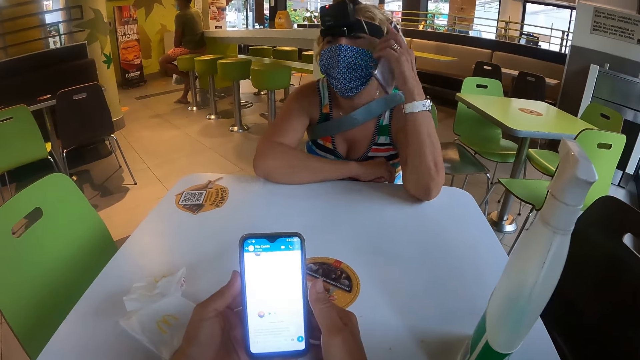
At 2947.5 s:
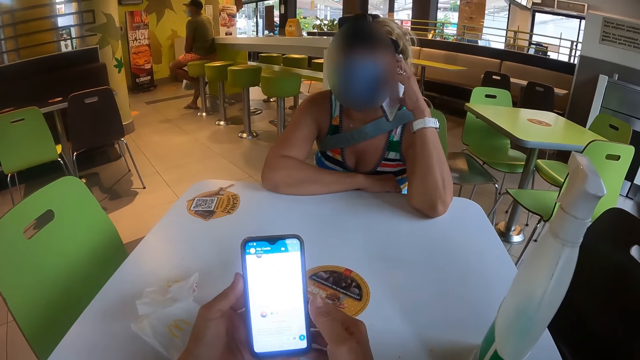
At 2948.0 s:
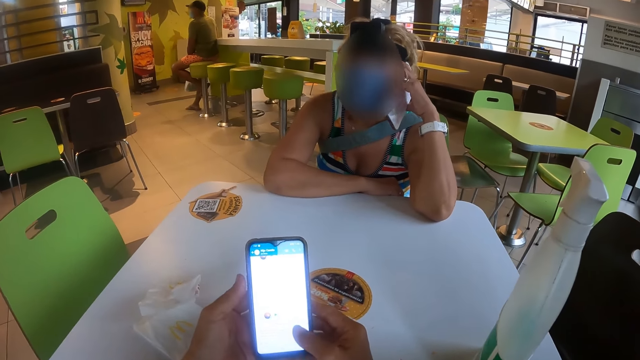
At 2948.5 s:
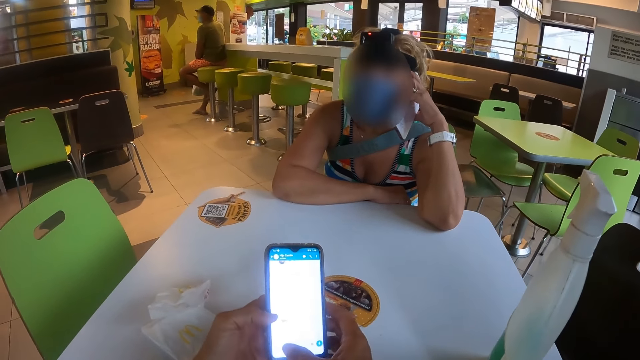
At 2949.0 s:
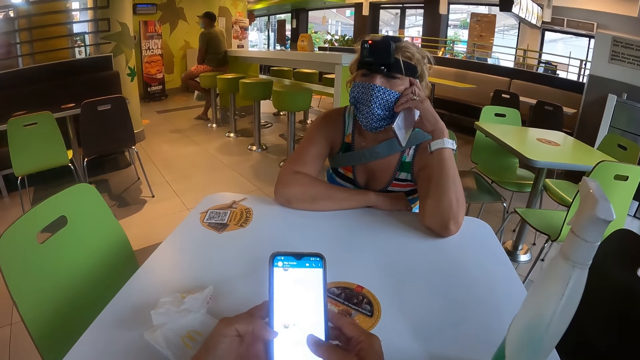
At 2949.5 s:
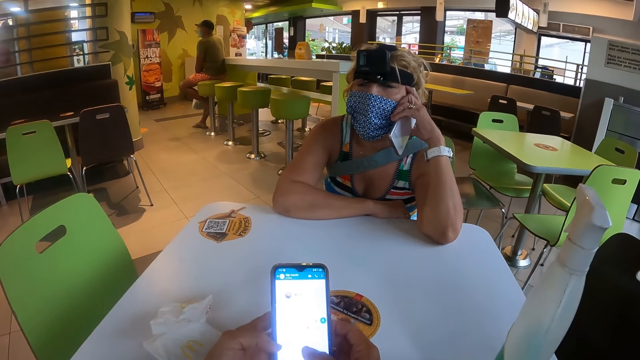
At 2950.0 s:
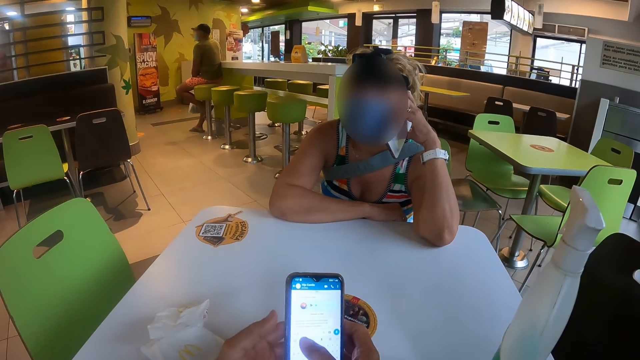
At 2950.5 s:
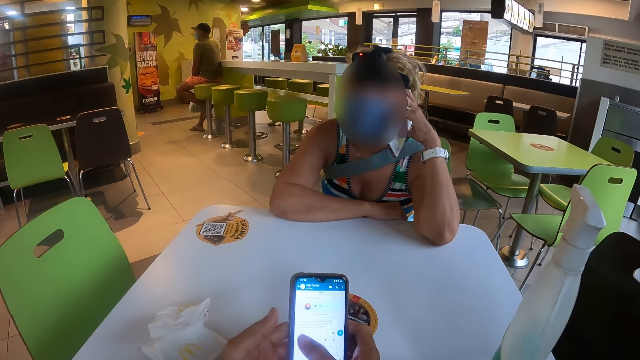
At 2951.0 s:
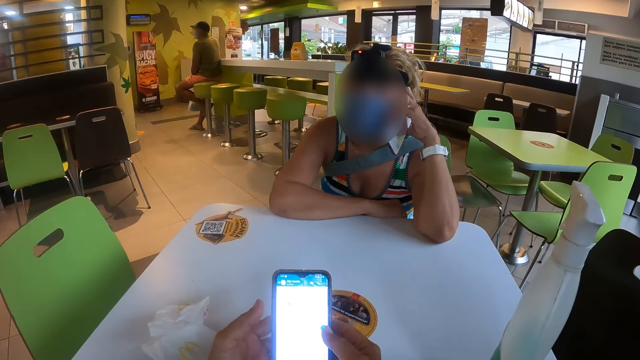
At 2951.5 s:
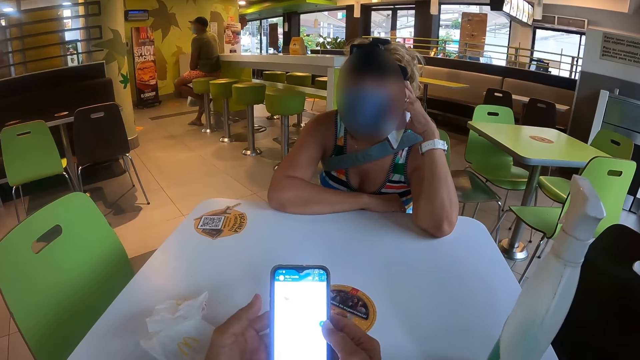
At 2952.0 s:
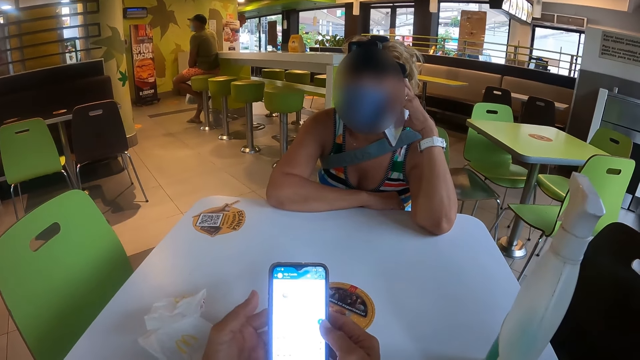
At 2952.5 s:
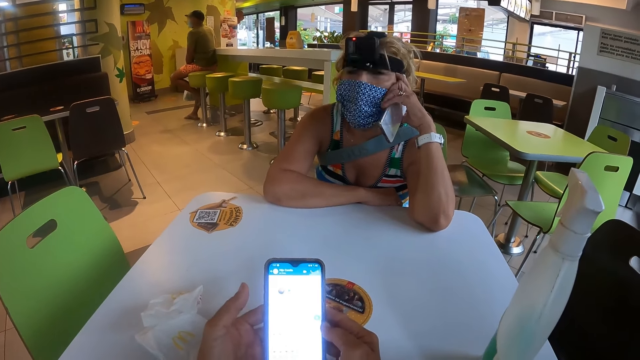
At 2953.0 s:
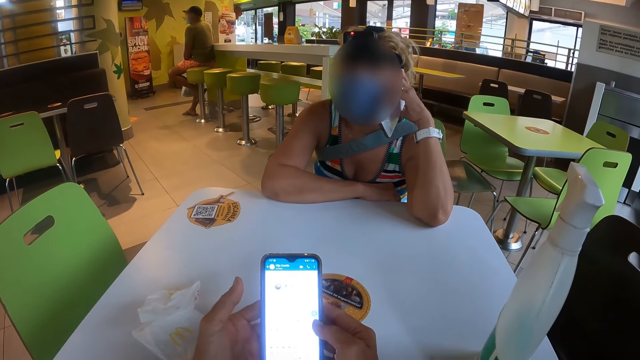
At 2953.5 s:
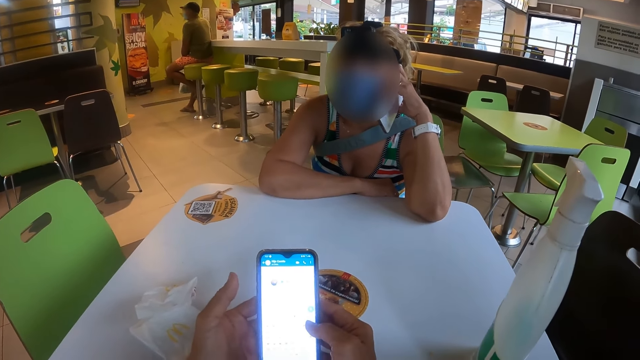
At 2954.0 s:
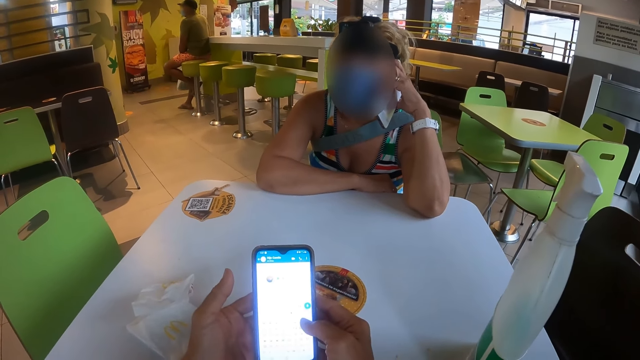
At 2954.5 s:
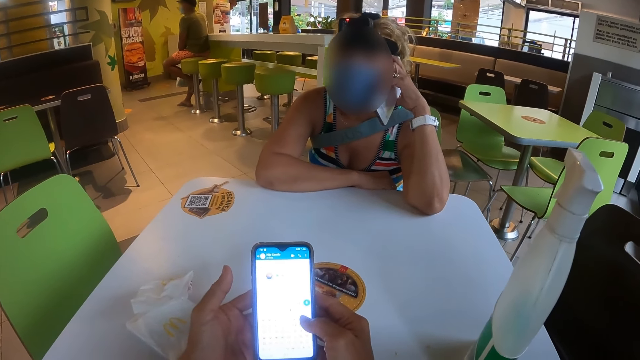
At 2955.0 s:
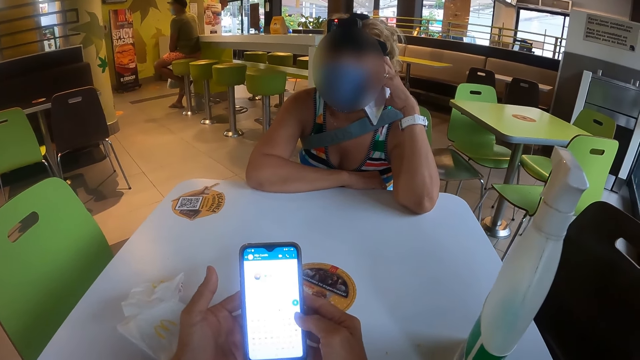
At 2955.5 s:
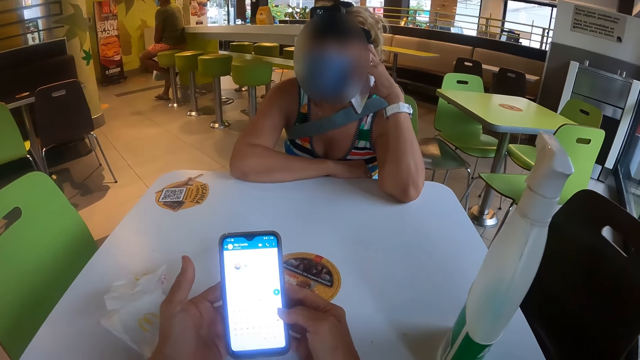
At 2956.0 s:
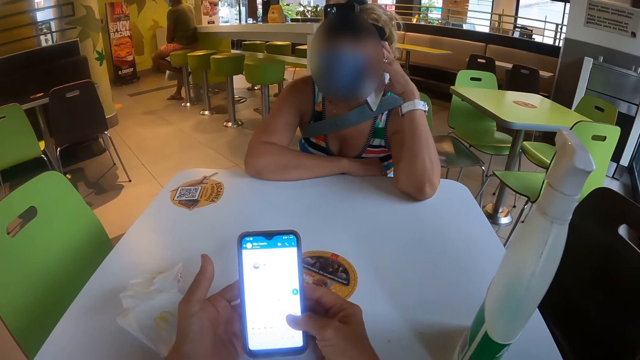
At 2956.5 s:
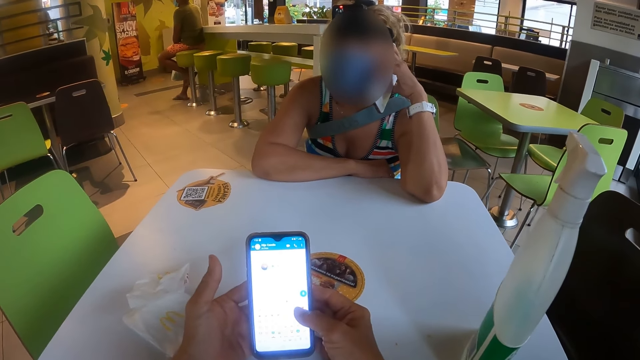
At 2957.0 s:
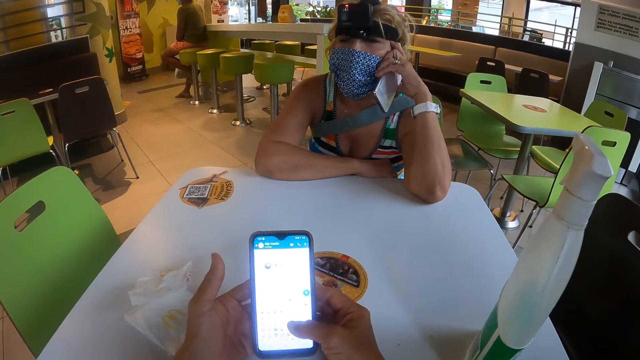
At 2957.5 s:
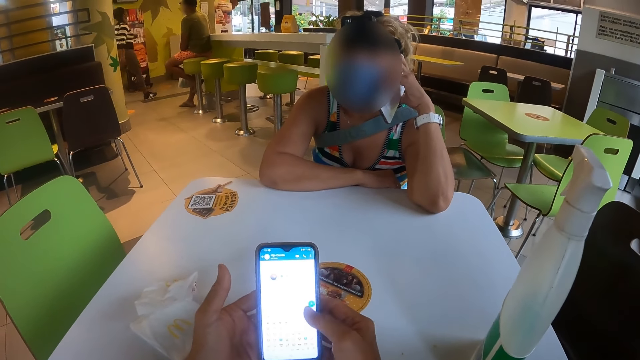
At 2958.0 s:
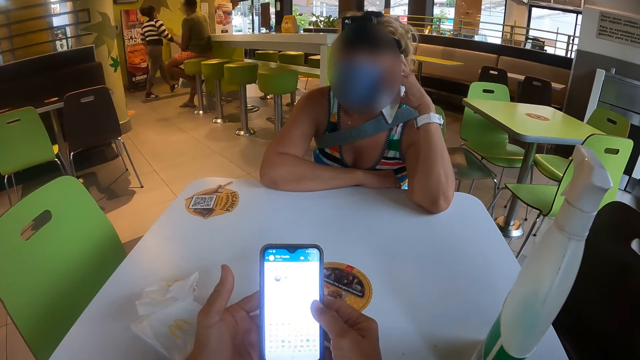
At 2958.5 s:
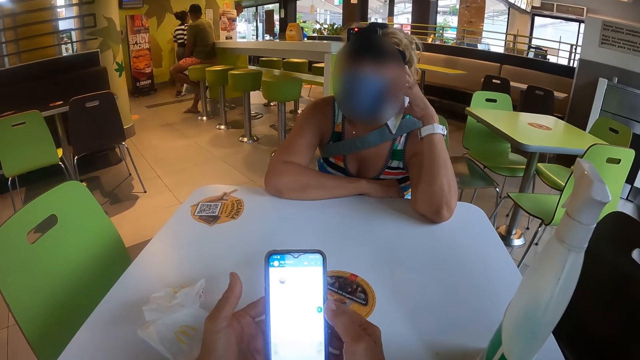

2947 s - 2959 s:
A woman makes a phone call.

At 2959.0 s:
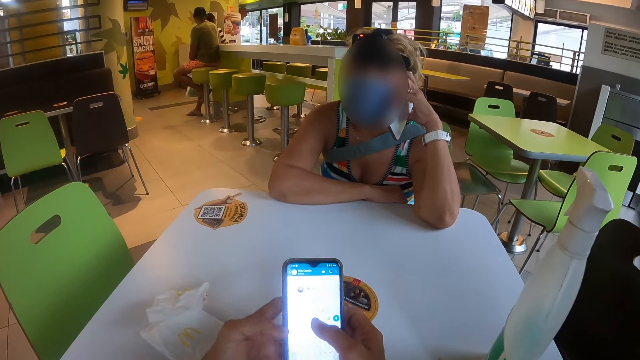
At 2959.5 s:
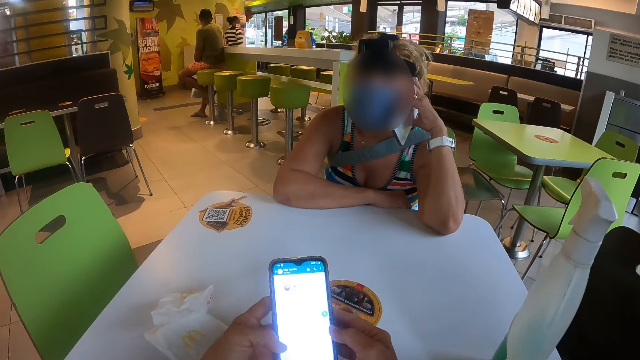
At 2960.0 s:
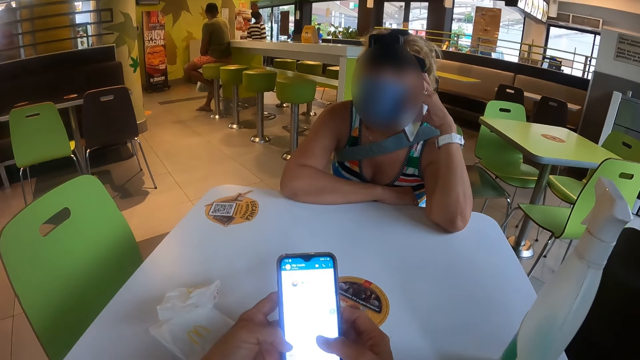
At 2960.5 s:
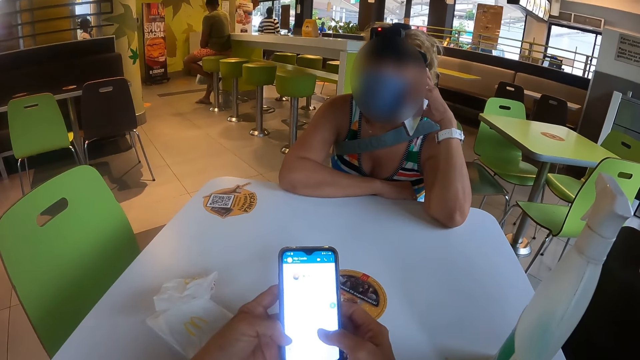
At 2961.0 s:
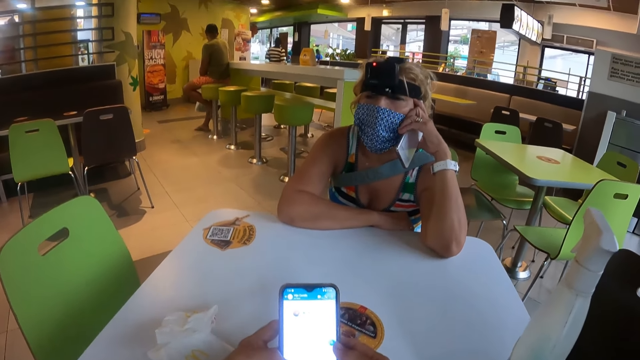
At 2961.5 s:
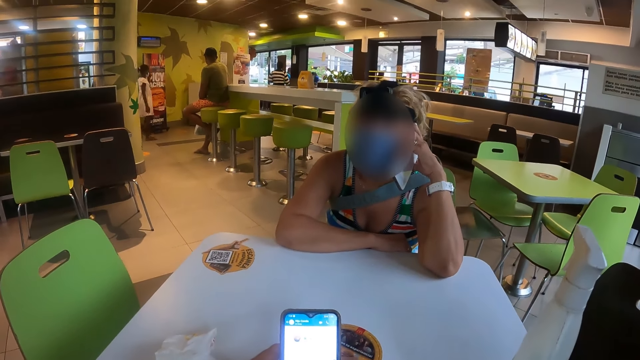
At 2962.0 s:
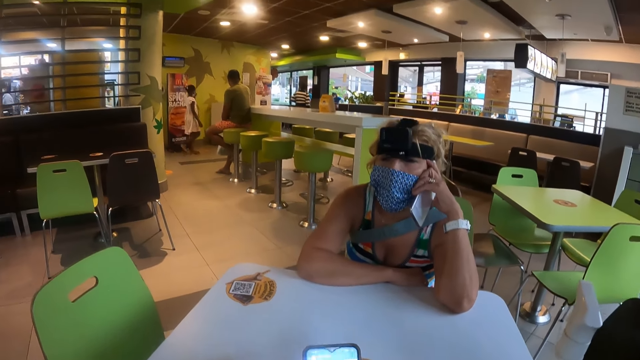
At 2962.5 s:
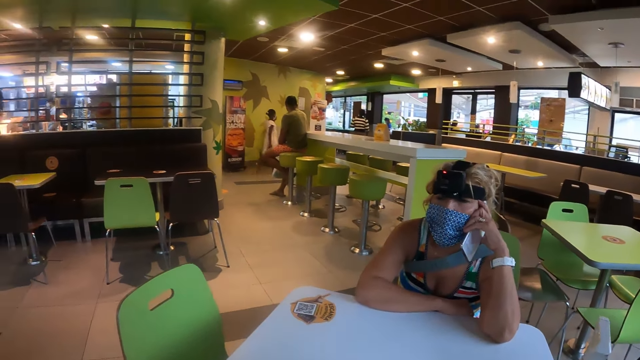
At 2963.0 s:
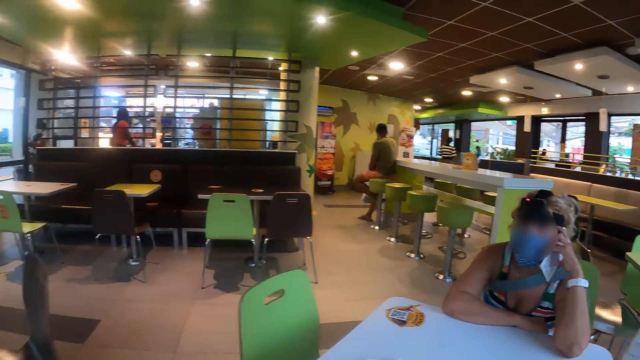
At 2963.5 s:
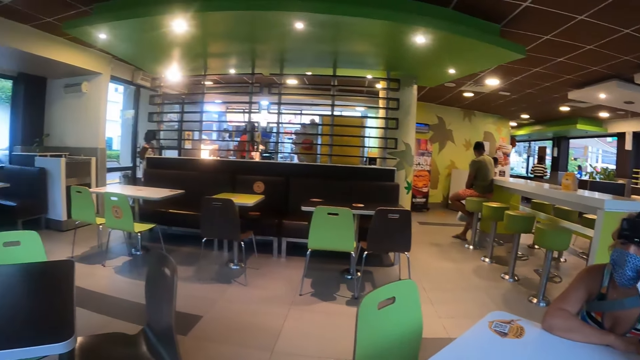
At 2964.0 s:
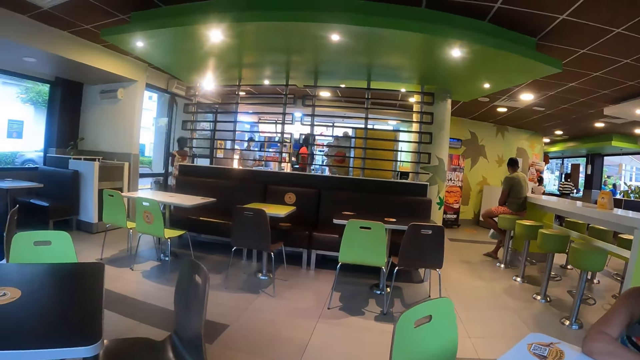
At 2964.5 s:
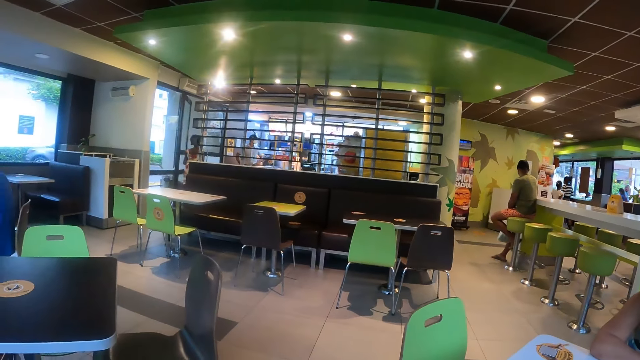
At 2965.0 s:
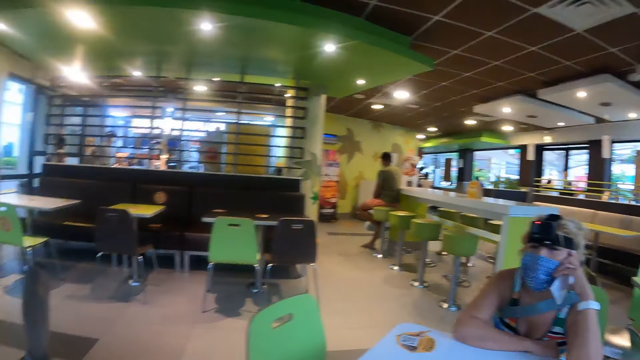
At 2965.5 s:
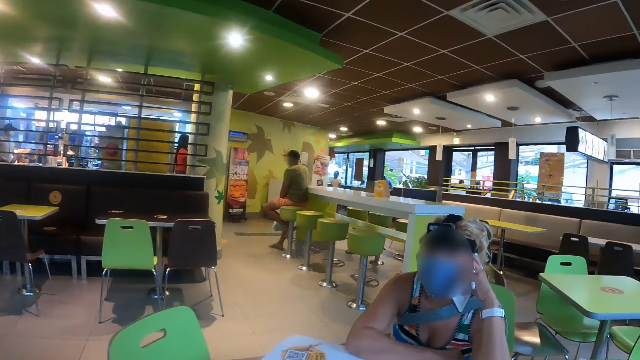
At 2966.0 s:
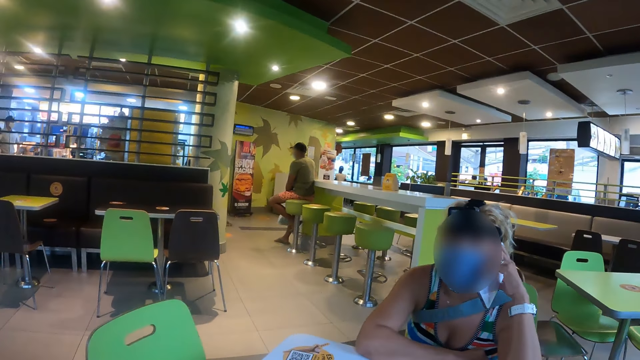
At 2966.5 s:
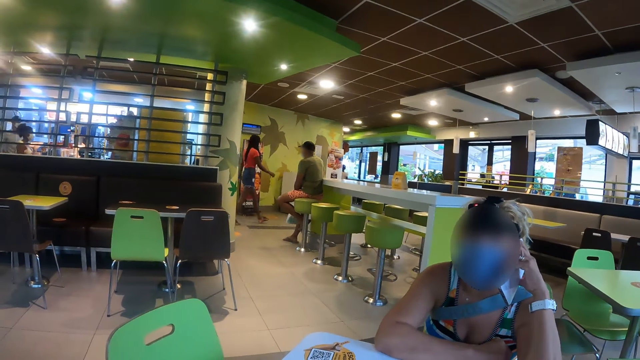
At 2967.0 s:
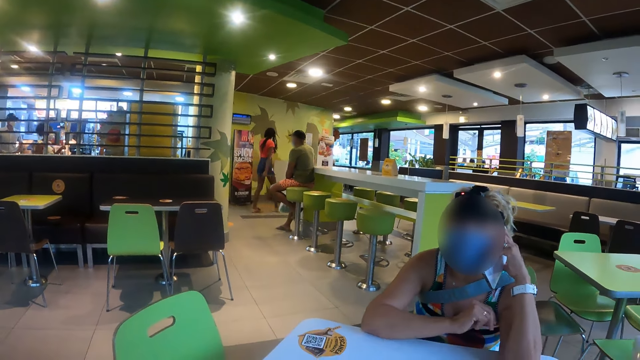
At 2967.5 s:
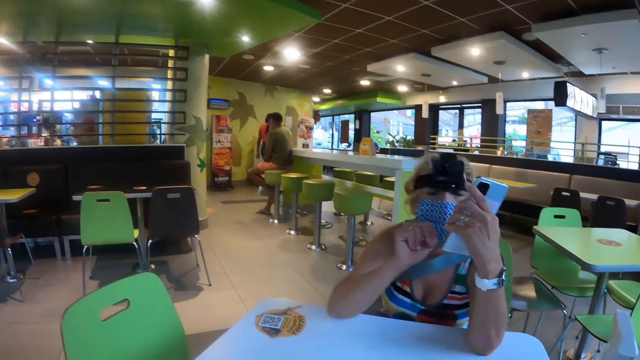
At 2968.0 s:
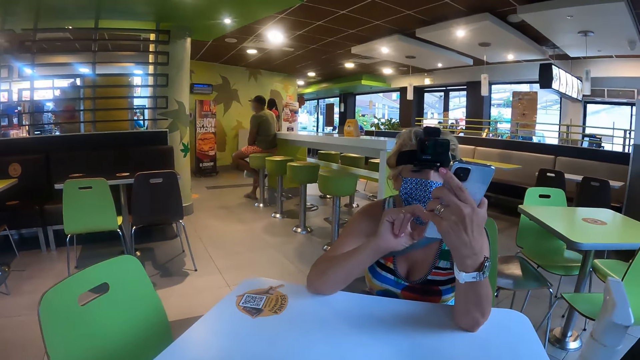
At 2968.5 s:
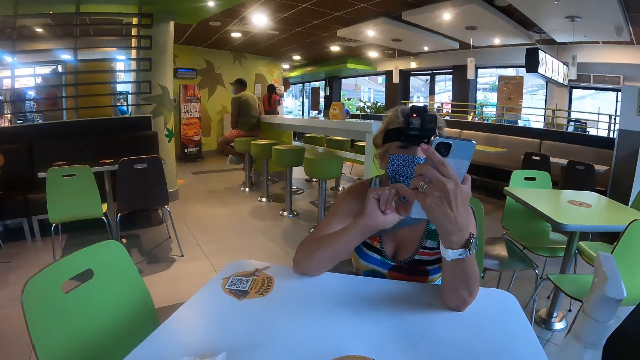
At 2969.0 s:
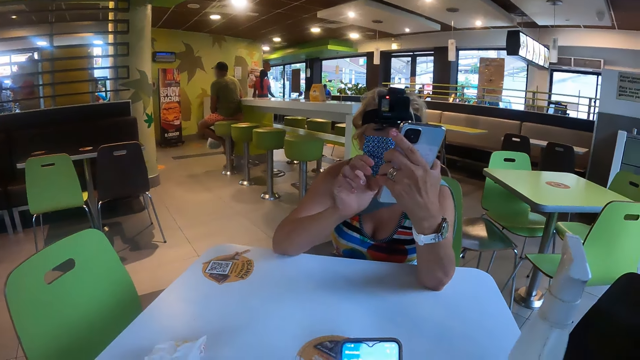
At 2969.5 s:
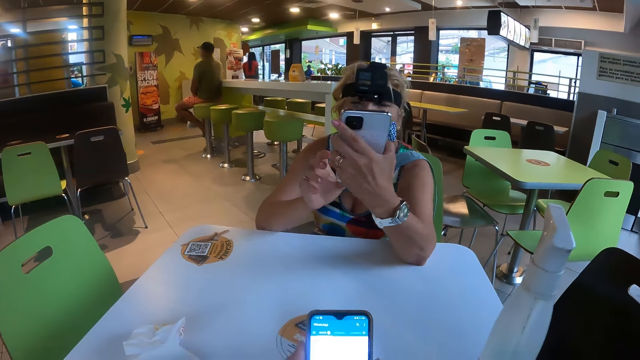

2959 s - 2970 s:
The camera wearer looks around in the restaurant. A woman adjusts a phone and operates the phone. The camera wearer operates the phone.
